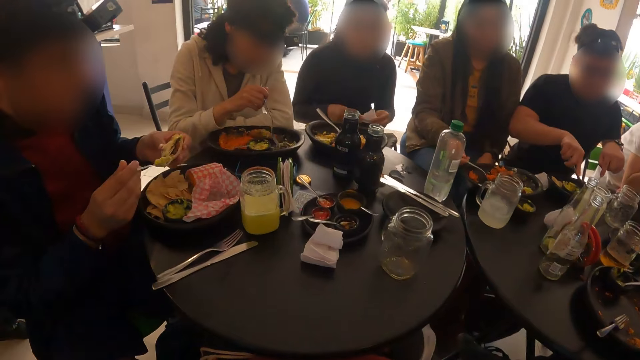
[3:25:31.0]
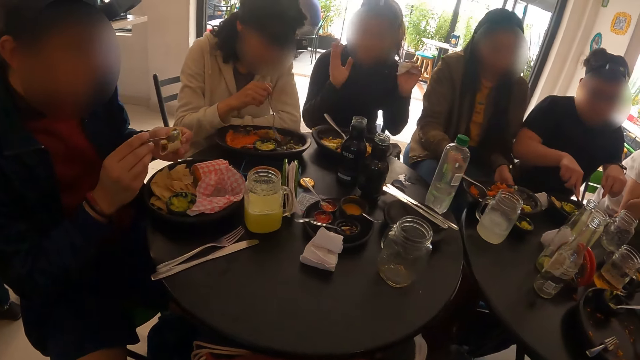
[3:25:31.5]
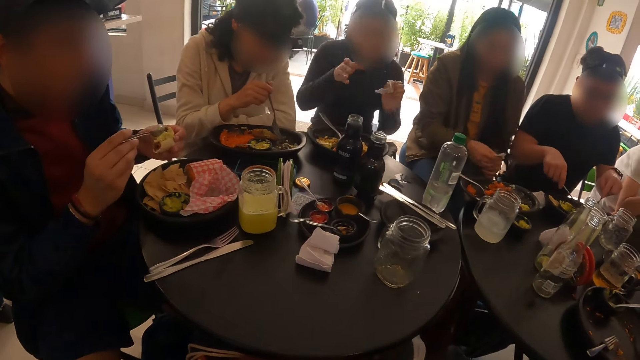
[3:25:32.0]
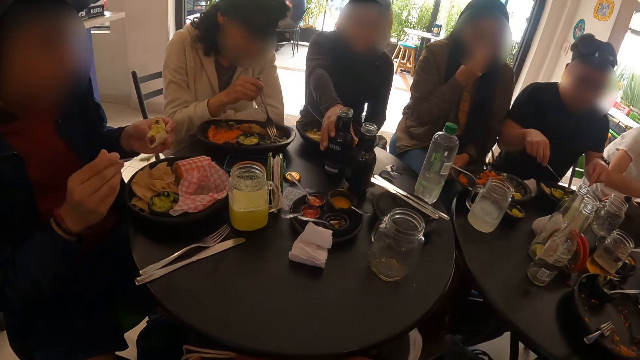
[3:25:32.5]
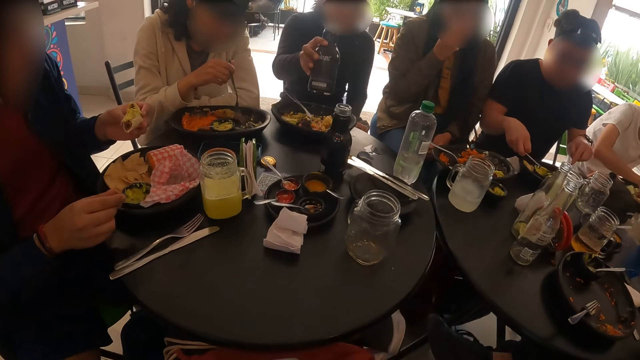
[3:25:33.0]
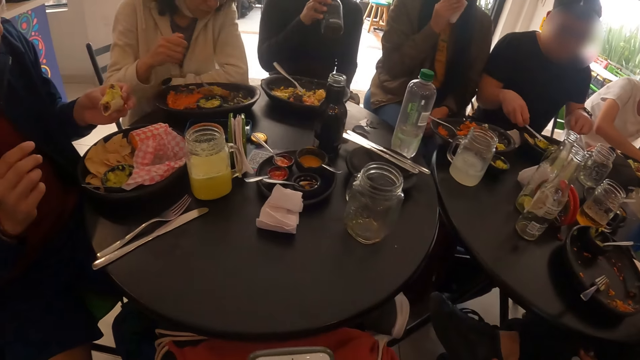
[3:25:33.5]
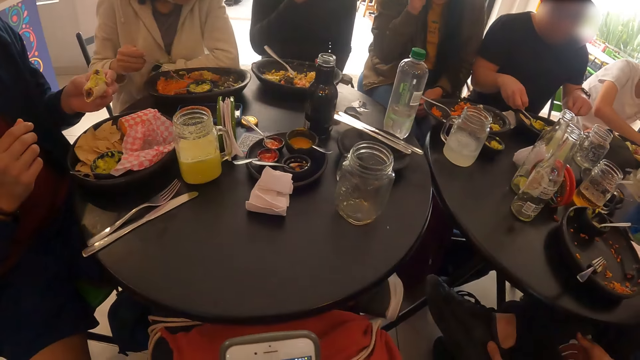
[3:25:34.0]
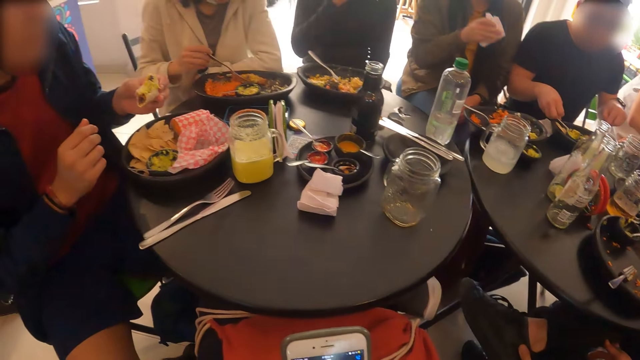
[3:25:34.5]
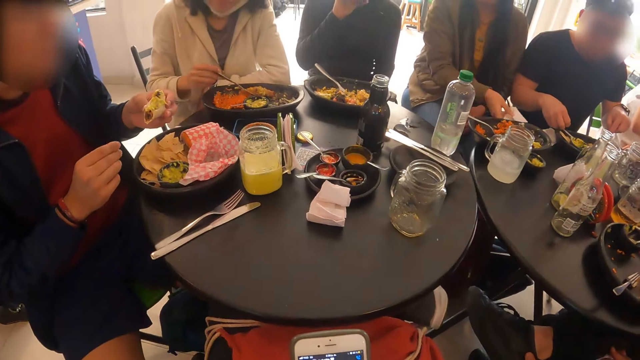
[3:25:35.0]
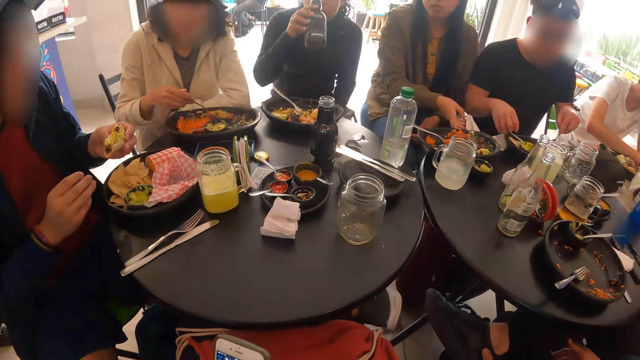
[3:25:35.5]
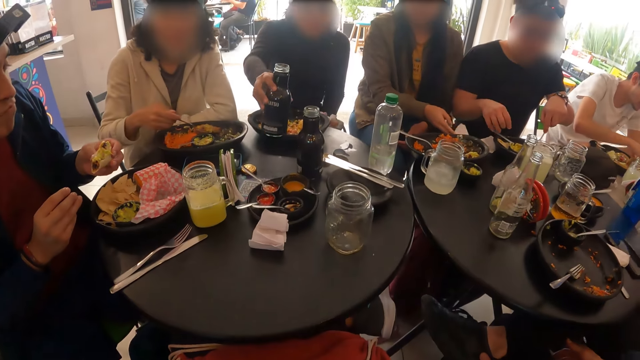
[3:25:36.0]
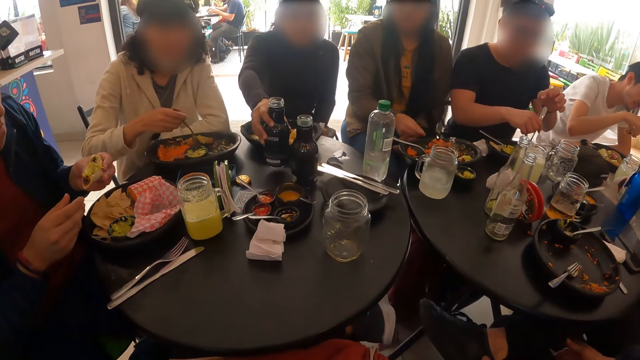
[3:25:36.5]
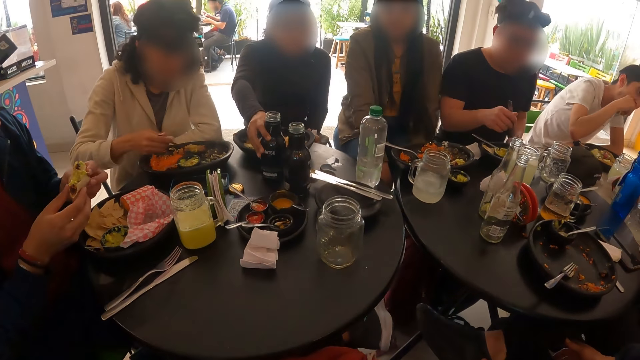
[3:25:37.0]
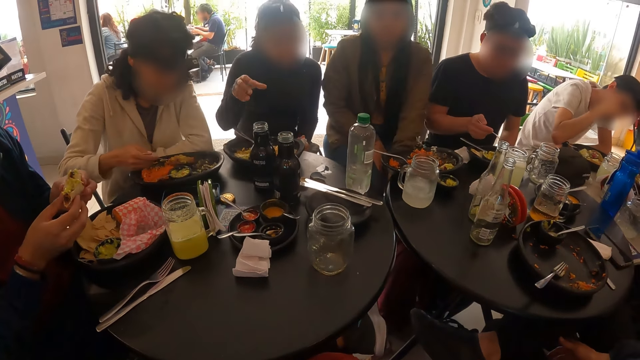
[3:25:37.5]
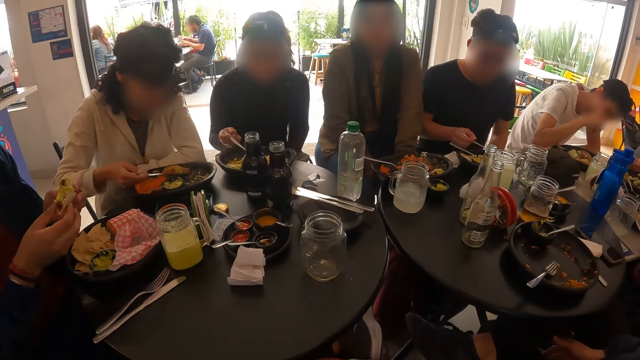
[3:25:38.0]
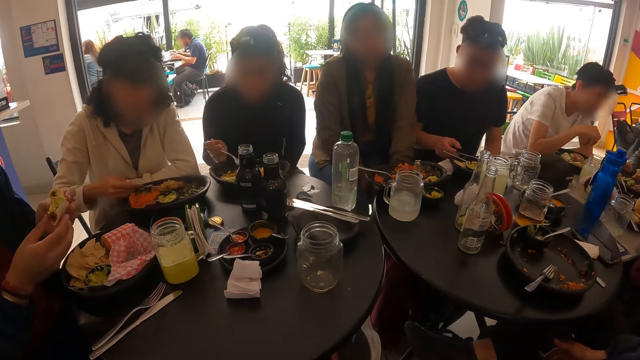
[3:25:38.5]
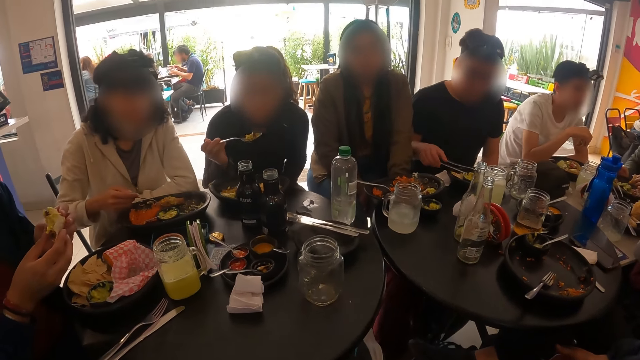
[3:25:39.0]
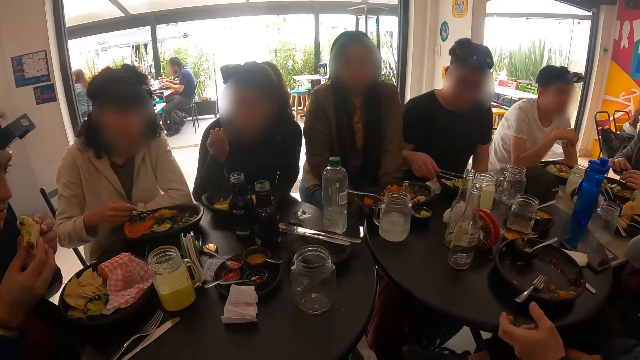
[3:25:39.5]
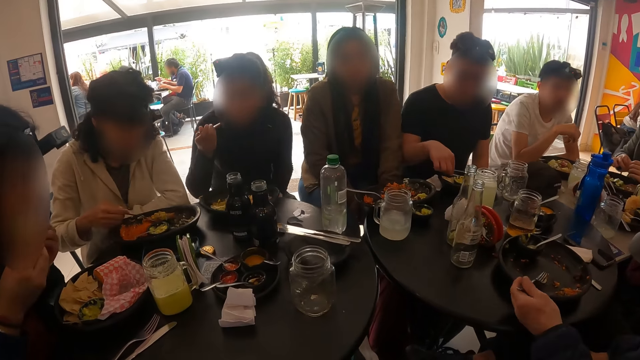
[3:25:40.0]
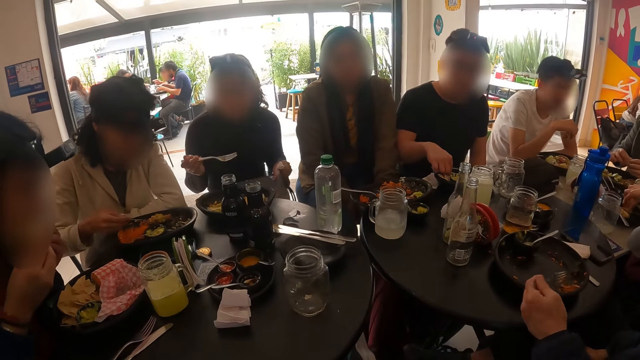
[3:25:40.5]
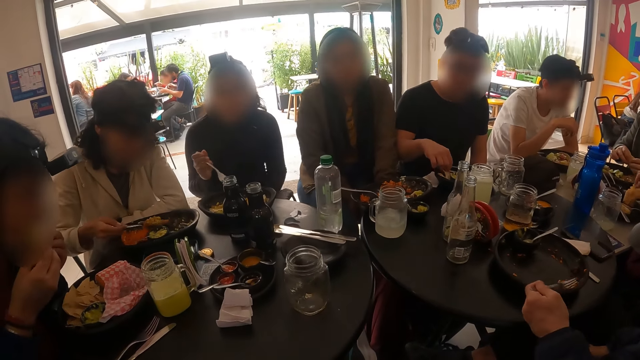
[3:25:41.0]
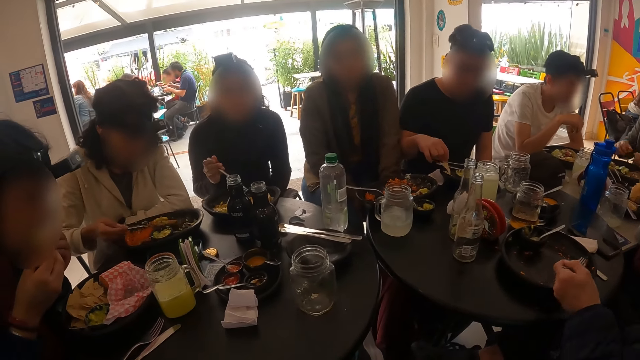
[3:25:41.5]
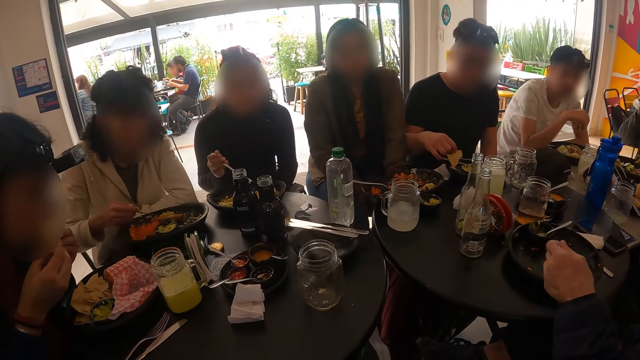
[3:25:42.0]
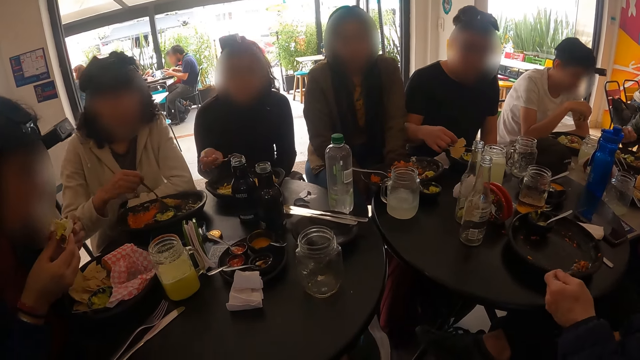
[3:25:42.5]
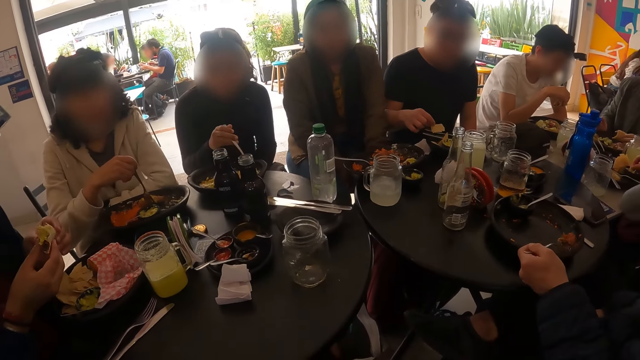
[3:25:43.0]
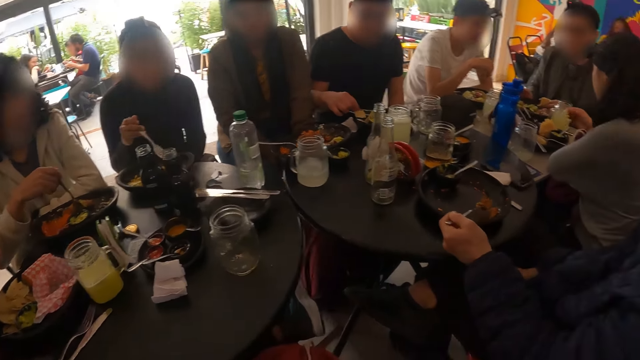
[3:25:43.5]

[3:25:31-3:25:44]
A woman drops the fork on the plate with her right hand. A man pours the cream into the wrap of rice with his right hand. The woman cleans her mouth with a tissue paper in her right hand. Another woman takes the bottle of soda from the table with her right hand. The man drops the spoon in the bowl with his right hand. Another man drops the knife in his right hand on the plate on the table. The second woman takes a sip from the bottle of soda in her right hand. The first woman drops the tissue paper on the table with her right hand. The camera wearer uses the phone. A third man picks a piece of meat from the plate with his right hand. The second woman drops the bottle of soda on the table with her right hand. The third man eats the piece of meat in his right hand. The second woman takes the fork in the plate with her right hand. The second man drops the fork on the plate with his right hand. The second woman eats rice with the fork in her right hand. The first man eats the wrap of rice with both hands. A fourth man picks the fork in the plate with his left hand. The second man takes a potato chip from the plate with his right hand. The fourth man takes some rice from the plate with the fork in his right hand.

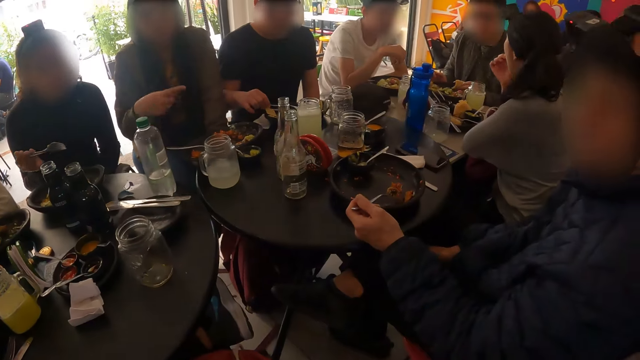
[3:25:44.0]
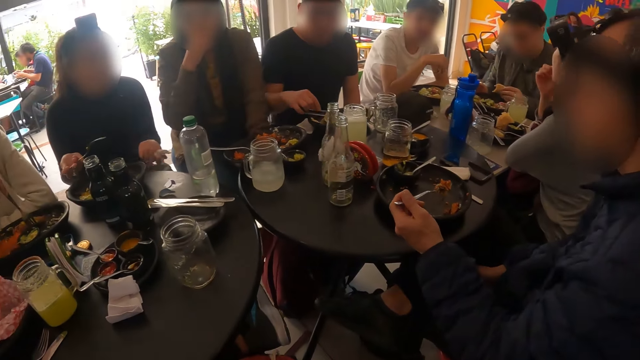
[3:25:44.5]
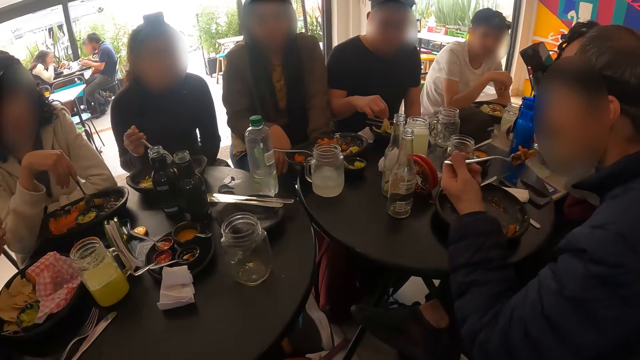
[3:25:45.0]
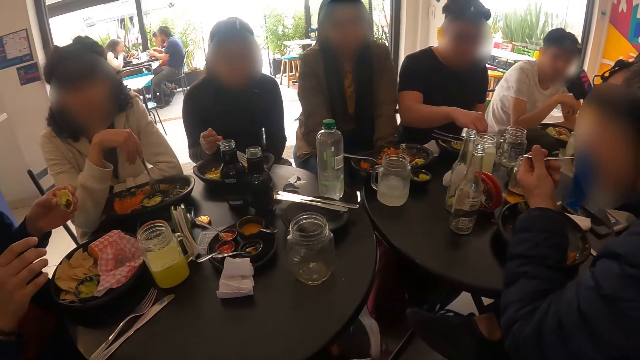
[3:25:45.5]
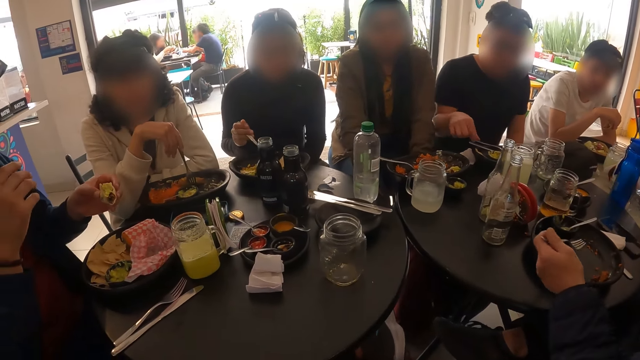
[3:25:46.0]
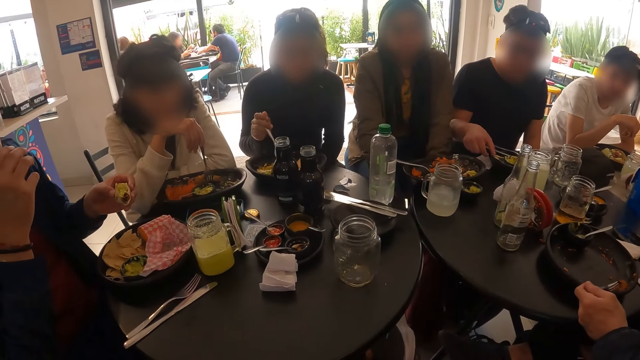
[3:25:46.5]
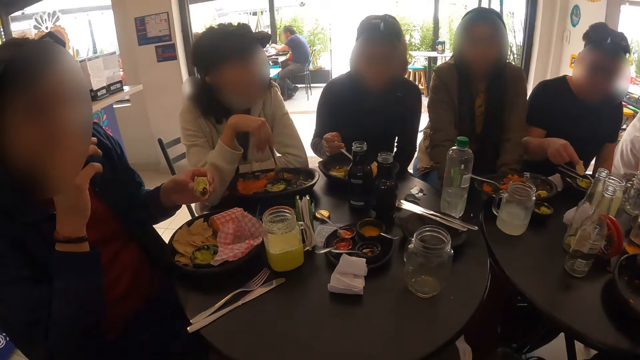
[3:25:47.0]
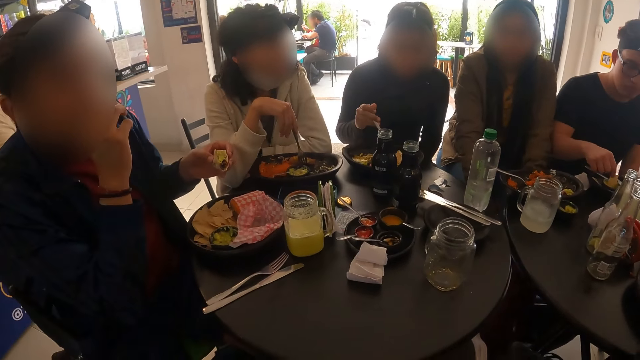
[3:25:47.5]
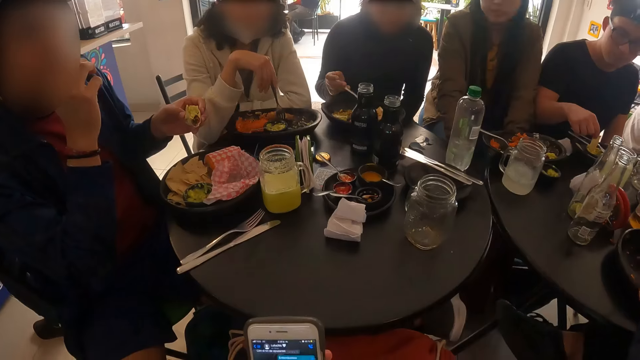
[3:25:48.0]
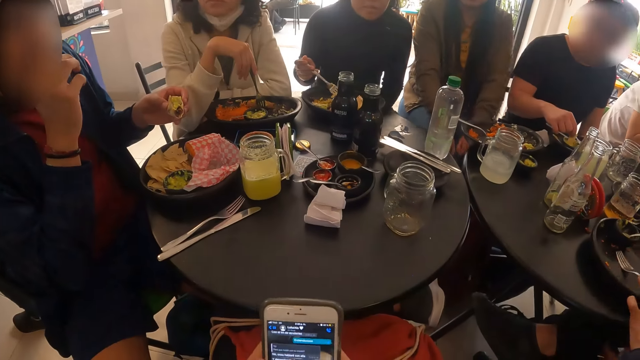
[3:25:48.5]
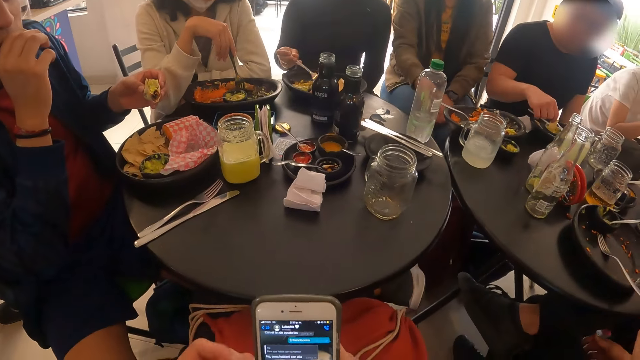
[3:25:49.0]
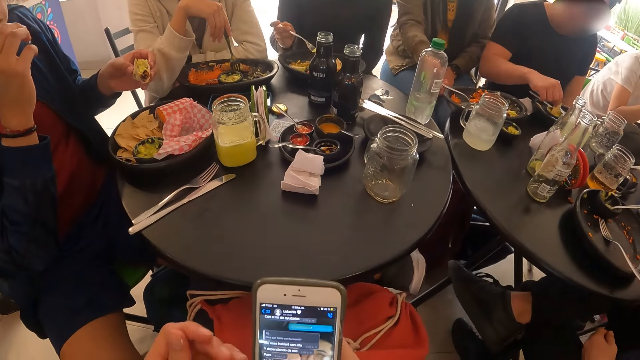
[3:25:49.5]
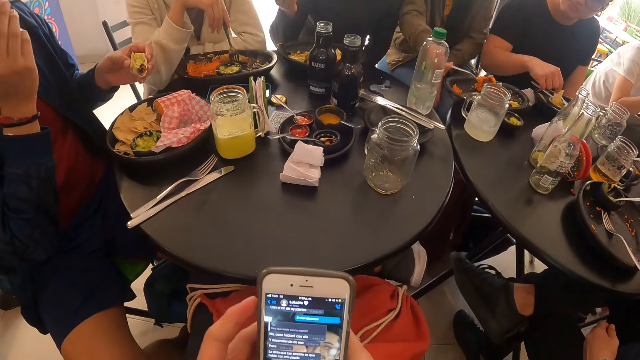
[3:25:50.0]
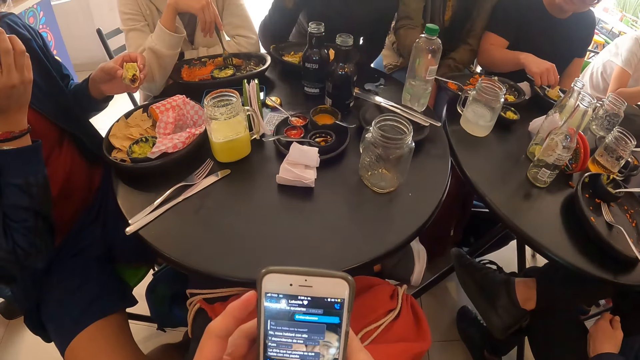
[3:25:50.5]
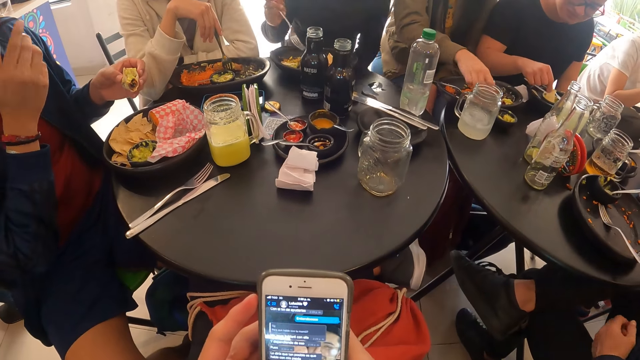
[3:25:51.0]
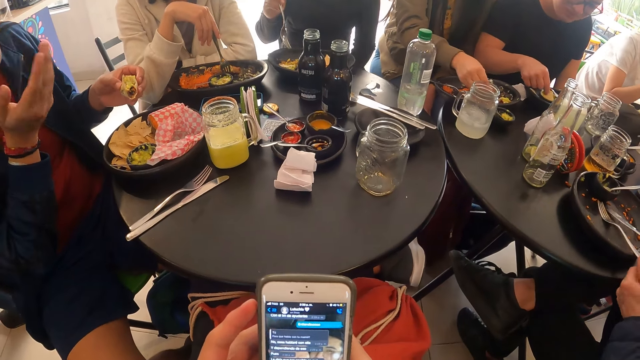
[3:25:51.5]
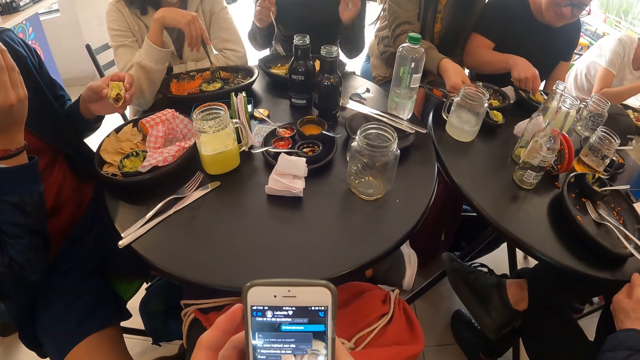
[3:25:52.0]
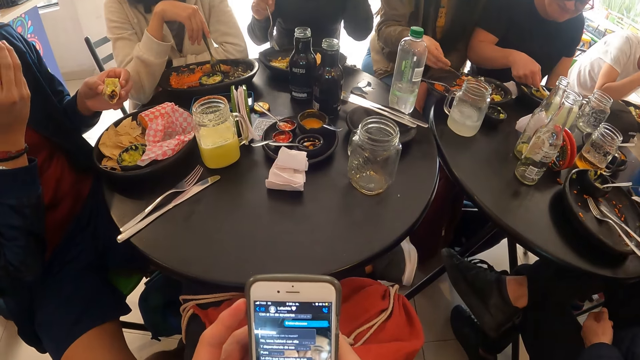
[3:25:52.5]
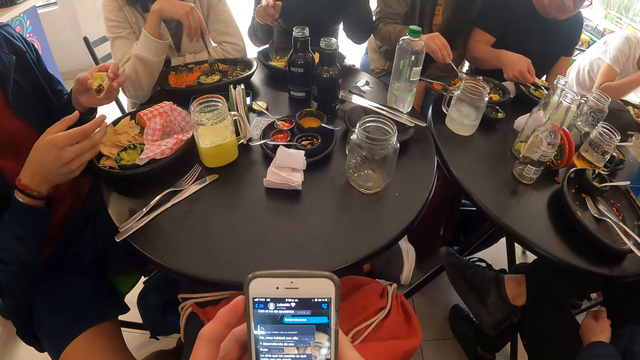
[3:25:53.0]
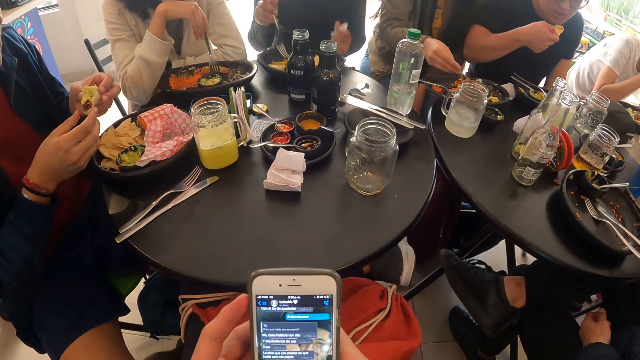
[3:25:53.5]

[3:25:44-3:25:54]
A man eats the rice from the fork in his left hand. Another man interacts with the camera wearer. A third man dips the potato chip in sauce with his right hand. The first man drops the fork in the plate on the table with his right hand. A woman takes some cream from the bowl on the table with a spoon in her right hand. The first man picks a tissue paper from the table with his right hand. The woman pours the cream on the rice in the fork with the spoon in her right hand. The third man eats the potato chip with his right hand.
